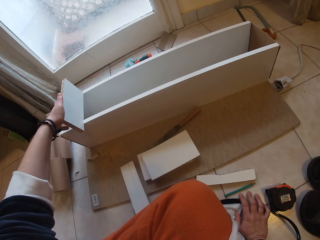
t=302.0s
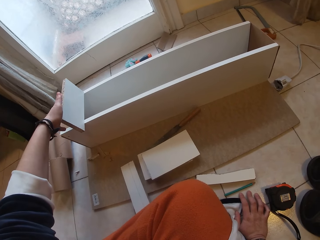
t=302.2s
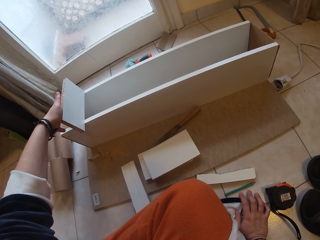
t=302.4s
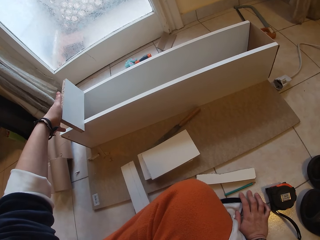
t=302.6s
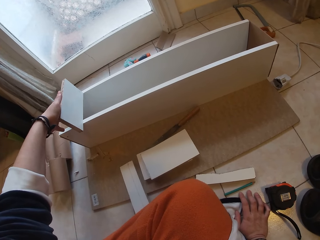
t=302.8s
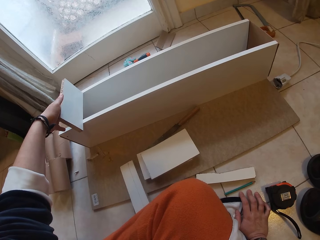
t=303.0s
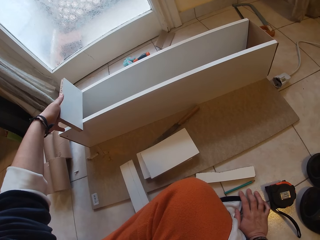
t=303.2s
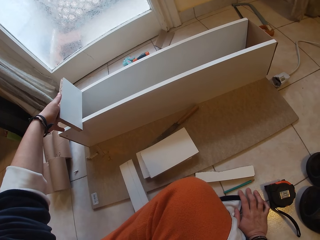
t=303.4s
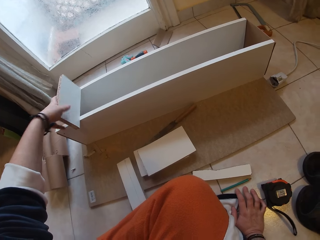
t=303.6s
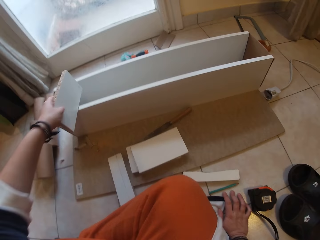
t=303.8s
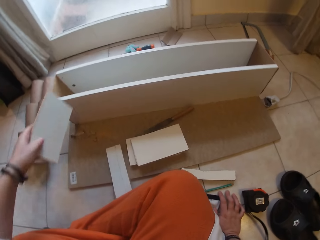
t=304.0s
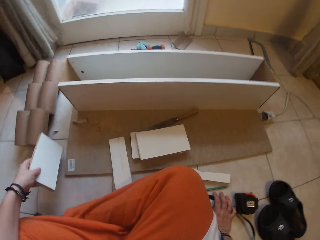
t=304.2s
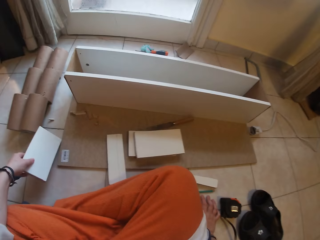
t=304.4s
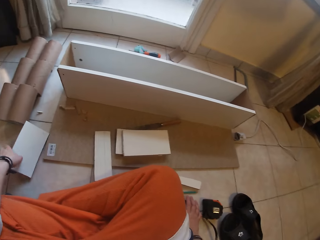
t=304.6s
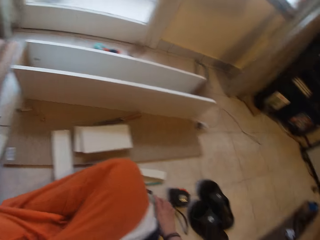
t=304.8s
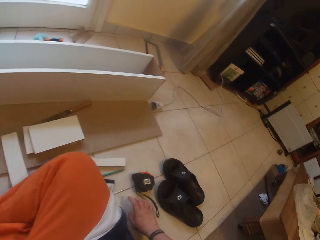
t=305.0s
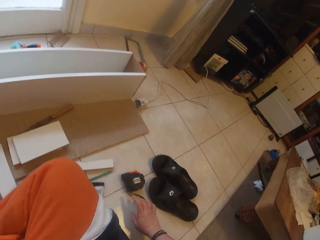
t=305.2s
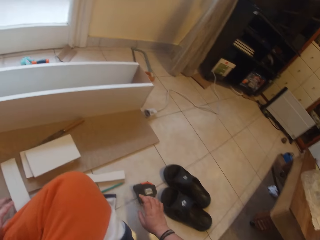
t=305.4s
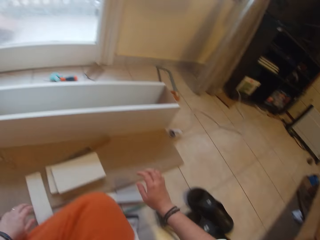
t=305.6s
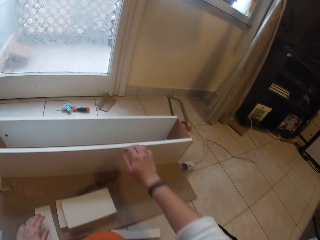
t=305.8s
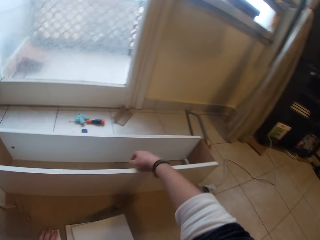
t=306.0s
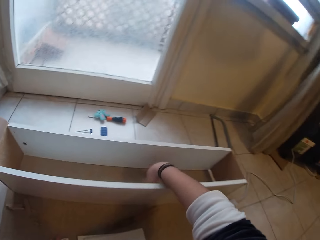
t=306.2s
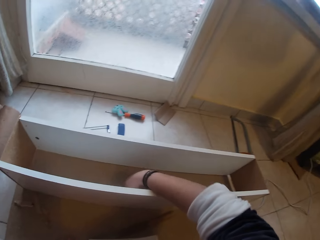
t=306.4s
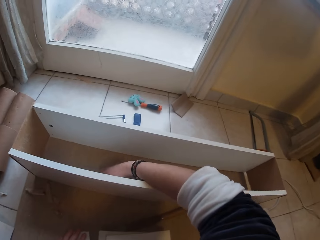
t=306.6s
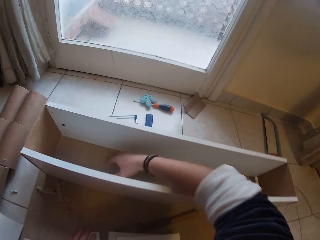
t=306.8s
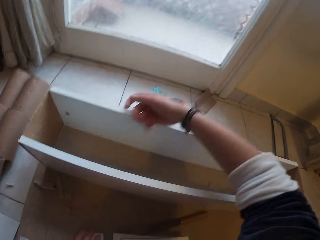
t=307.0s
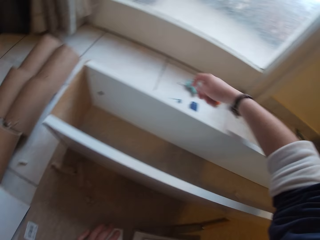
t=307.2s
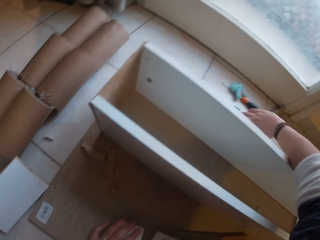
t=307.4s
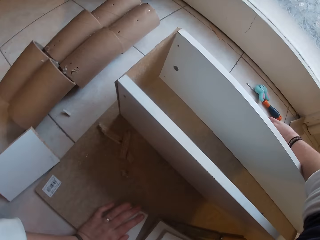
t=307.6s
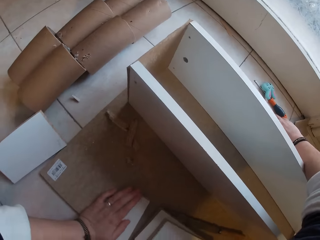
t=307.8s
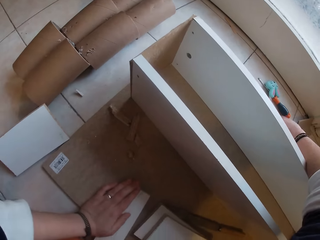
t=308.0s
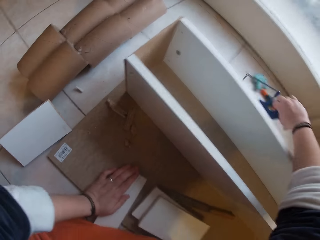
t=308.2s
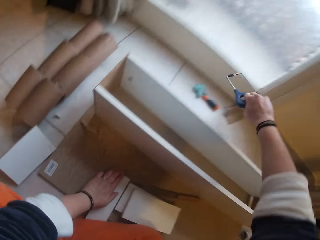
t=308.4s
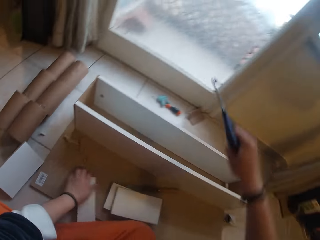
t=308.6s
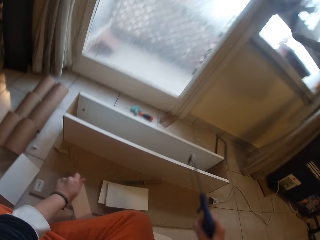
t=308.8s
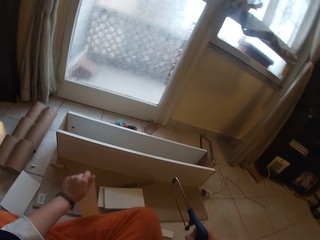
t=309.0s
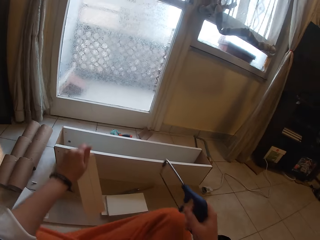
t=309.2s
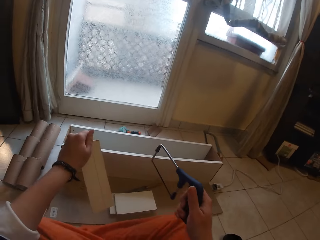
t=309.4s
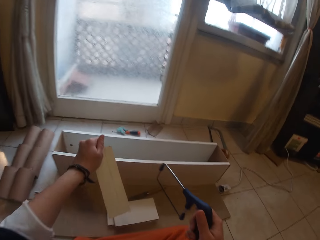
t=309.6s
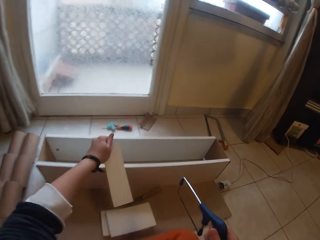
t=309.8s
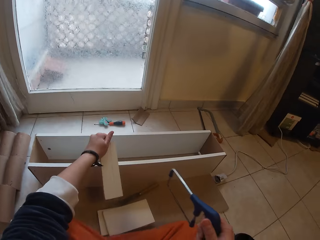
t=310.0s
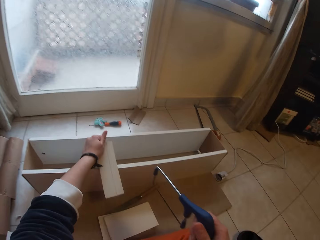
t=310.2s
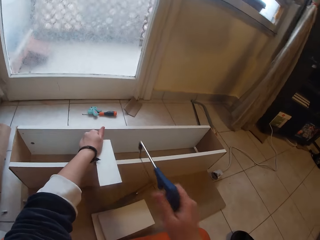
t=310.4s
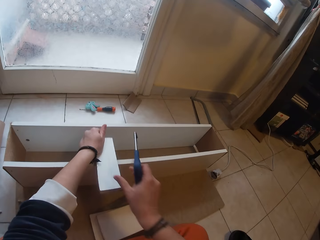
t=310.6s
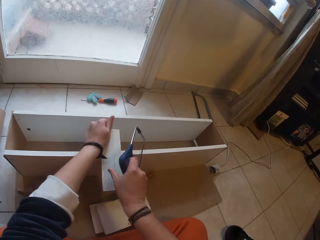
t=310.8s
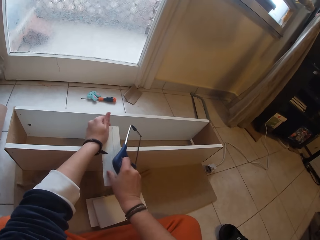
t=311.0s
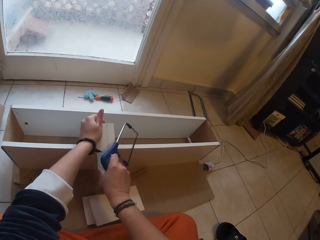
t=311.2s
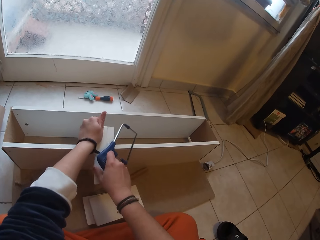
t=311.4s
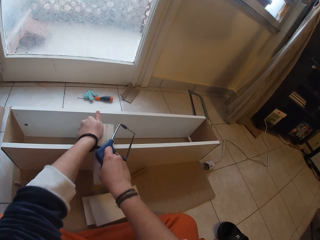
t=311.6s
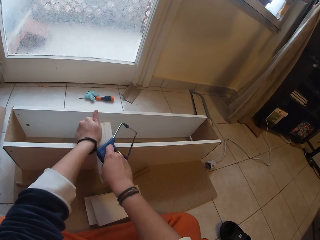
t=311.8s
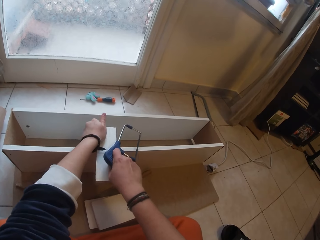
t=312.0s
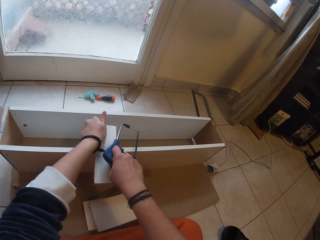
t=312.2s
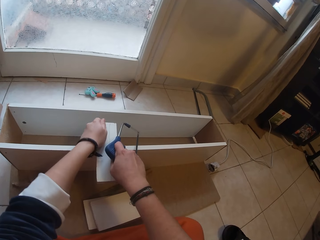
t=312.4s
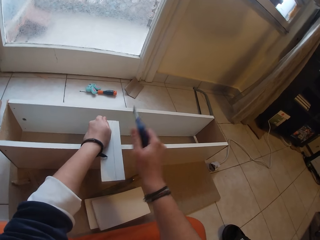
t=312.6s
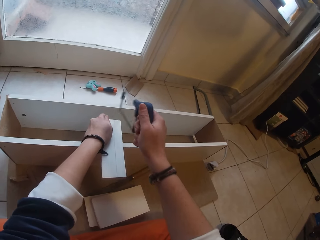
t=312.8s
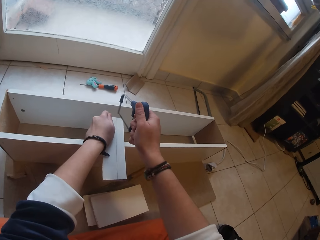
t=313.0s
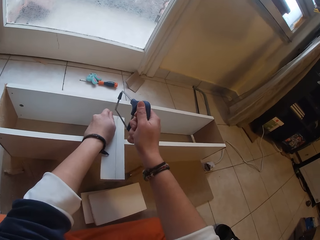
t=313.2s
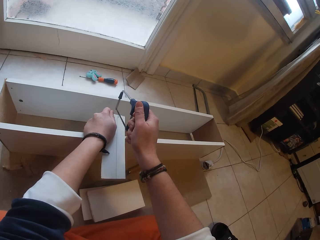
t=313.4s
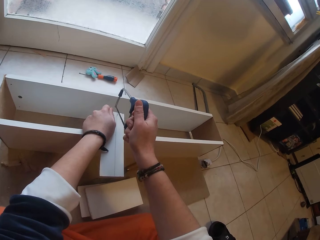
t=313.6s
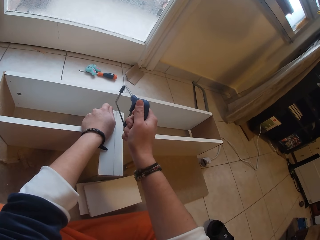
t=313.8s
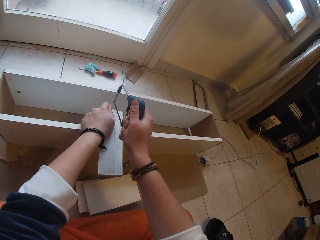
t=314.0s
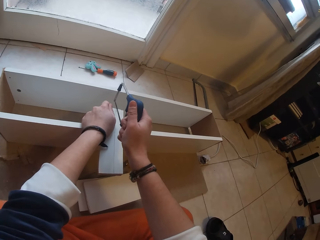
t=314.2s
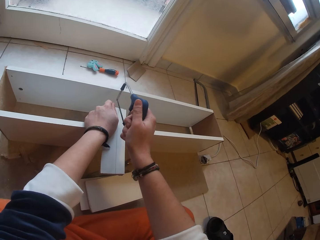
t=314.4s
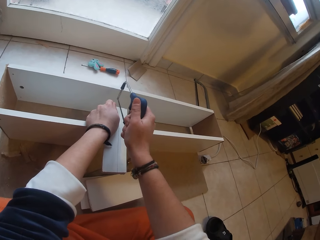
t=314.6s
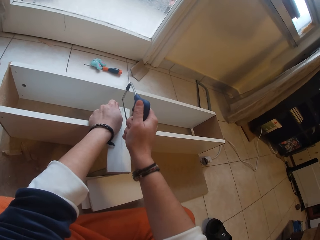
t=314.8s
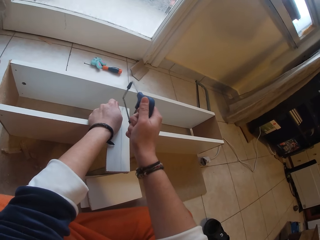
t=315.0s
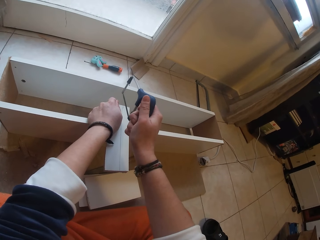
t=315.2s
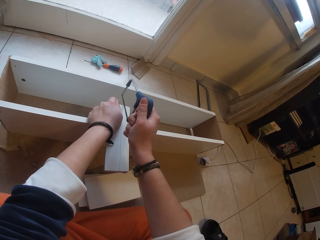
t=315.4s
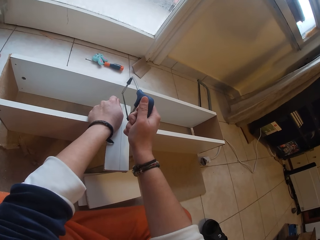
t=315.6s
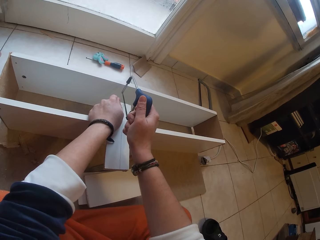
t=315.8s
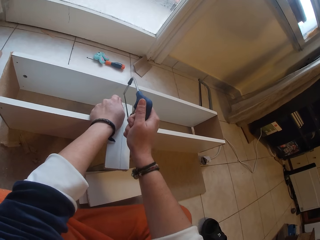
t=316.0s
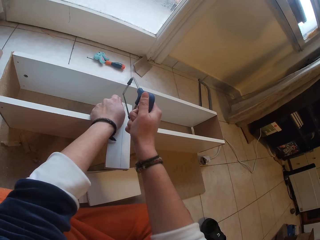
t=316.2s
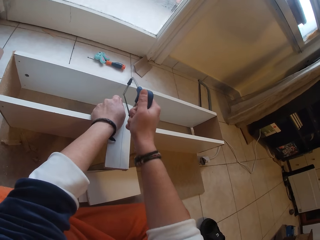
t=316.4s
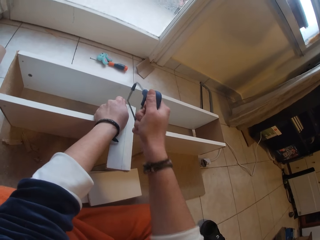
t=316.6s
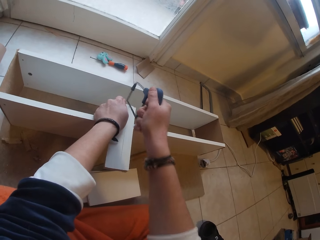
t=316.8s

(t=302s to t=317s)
The camera wearer picks up the wood from the uncompleted drawer with his left hand. He drops the wood on the floor with his left hand. He puts his right hand in the uncompleted drawer. He picks up a handsaw from the floor with his right hand. He picks up the wood from the fiberboard on the floor with his left hand. He places the wood on the uncompleted drawer with his left hand. He adjusts the wood on the uncompleted drawer with both hands. He cuts the wood on the uncompleted drawer with the handsaw in his right hand.

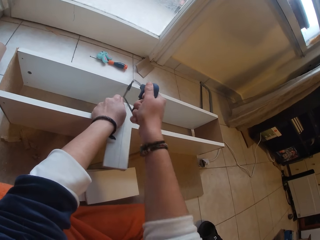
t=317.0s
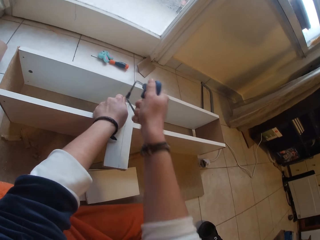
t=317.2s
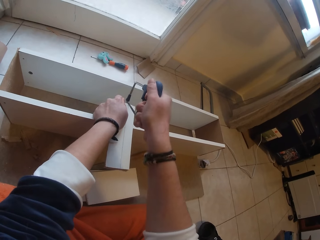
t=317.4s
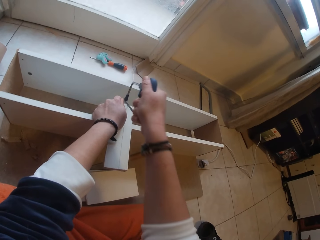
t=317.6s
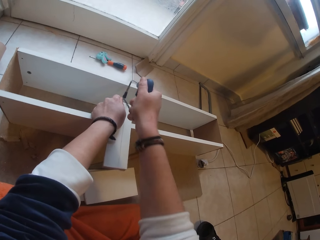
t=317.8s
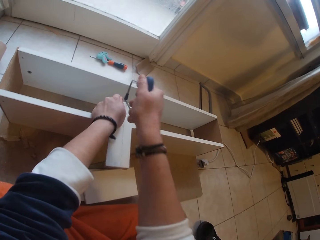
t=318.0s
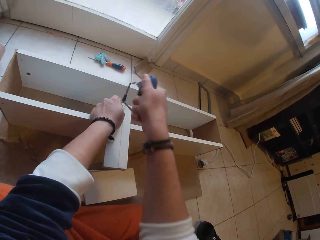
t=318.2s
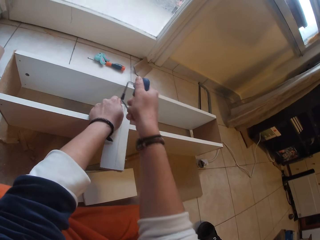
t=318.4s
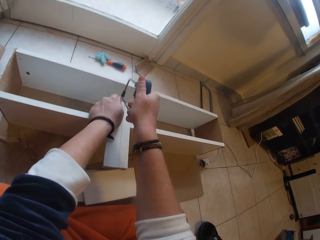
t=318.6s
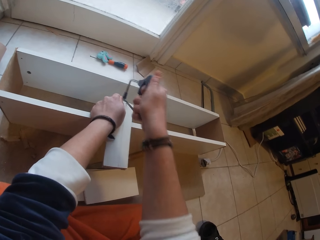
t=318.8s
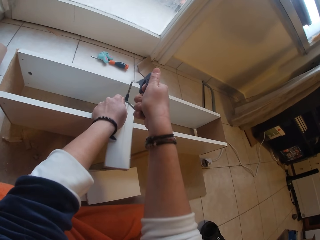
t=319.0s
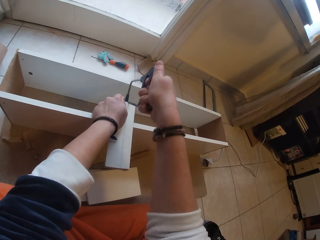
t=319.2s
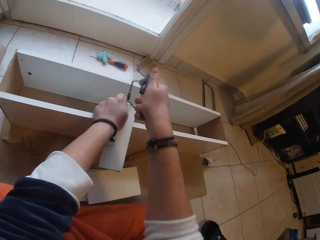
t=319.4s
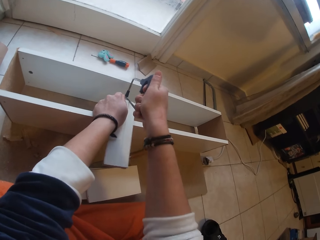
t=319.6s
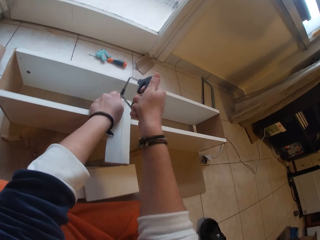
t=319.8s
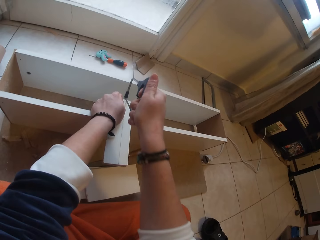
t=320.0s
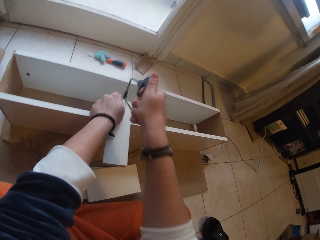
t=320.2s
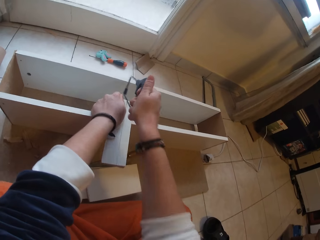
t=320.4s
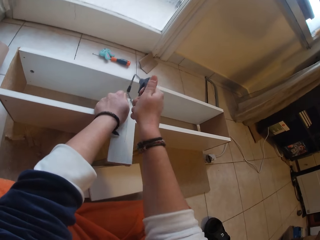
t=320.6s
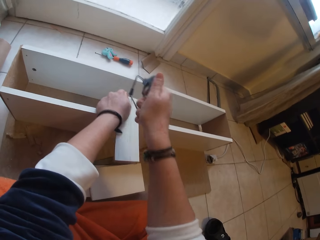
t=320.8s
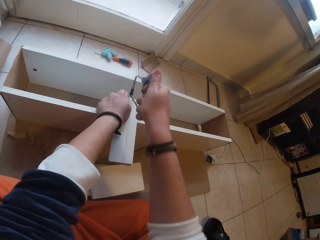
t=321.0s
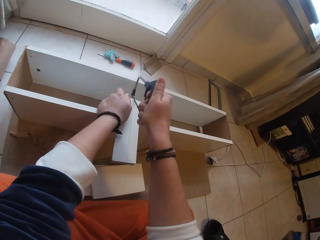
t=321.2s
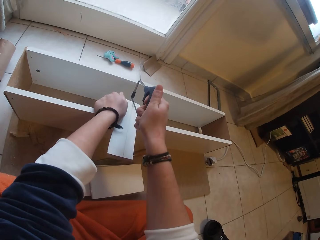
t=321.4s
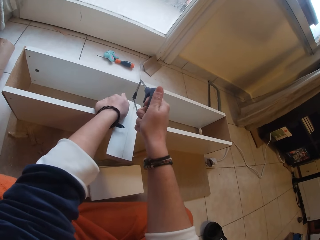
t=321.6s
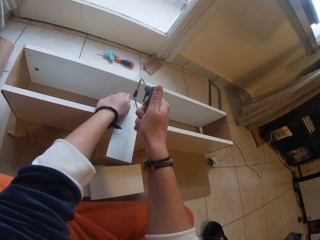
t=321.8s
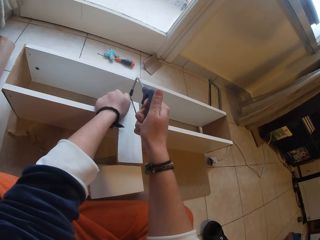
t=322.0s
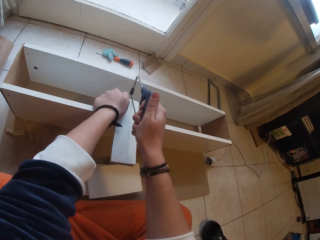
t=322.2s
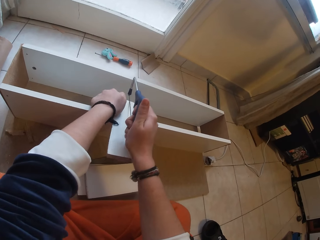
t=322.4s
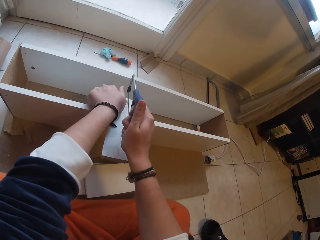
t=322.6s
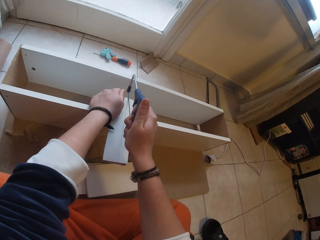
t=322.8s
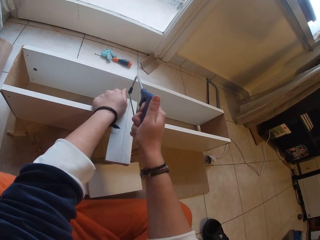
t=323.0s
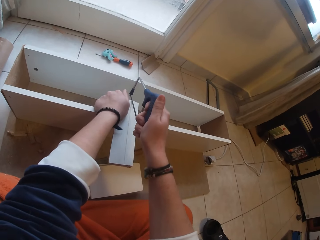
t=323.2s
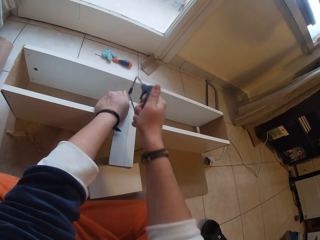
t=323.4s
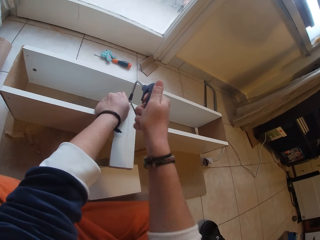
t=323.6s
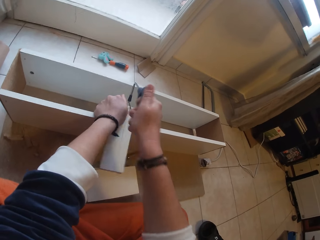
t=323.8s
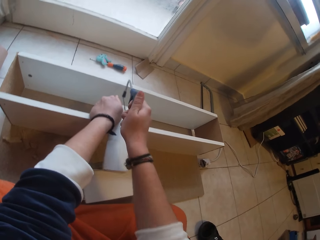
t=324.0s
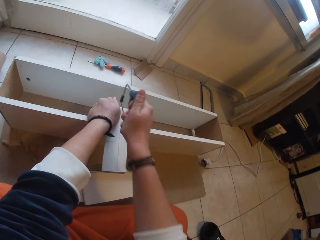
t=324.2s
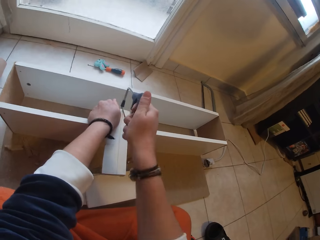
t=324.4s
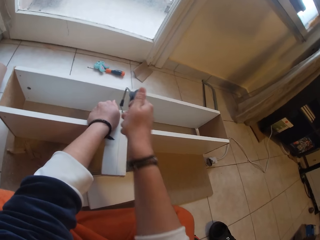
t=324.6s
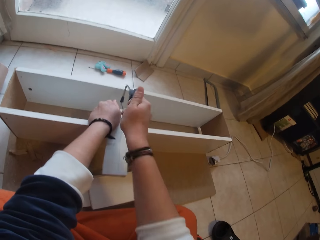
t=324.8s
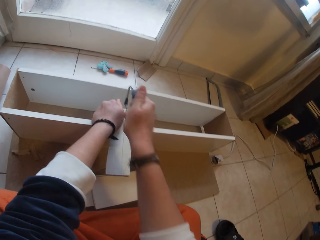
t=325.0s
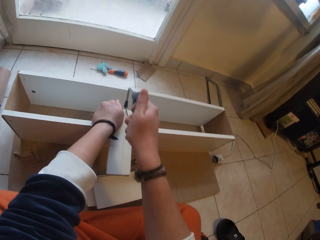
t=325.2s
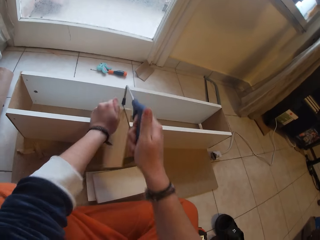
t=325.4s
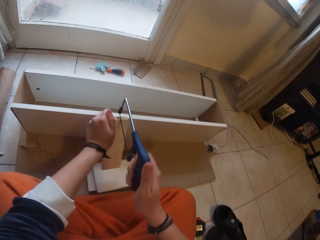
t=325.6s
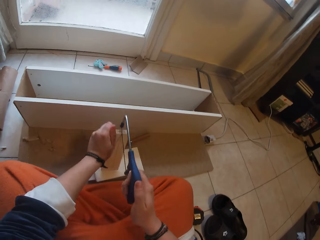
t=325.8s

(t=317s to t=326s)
The camera wearer holds the wood firmly with his left hand. He cuts the wood on the uncompleted drawer with the handsaw in his right hand.
